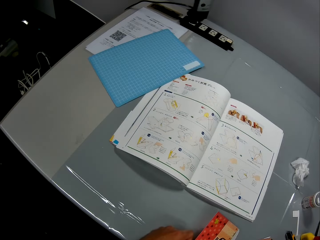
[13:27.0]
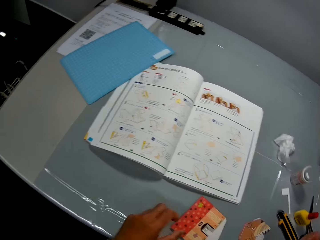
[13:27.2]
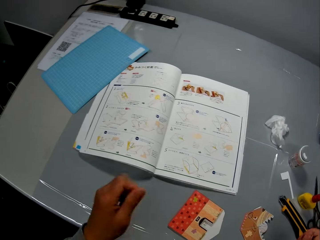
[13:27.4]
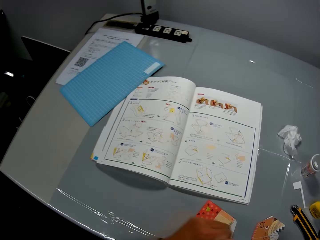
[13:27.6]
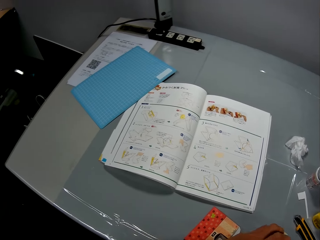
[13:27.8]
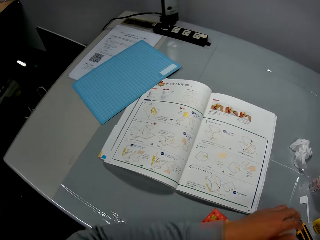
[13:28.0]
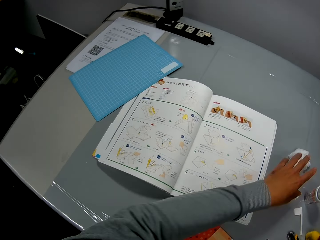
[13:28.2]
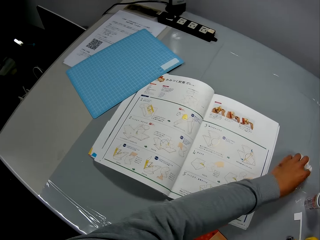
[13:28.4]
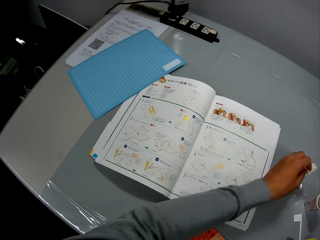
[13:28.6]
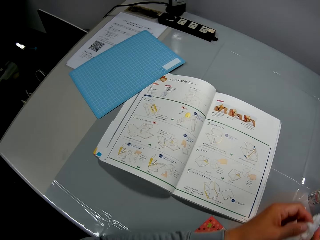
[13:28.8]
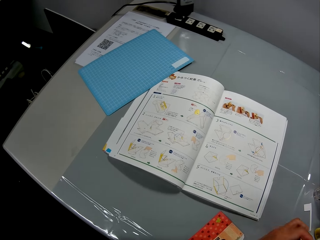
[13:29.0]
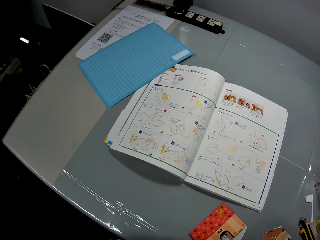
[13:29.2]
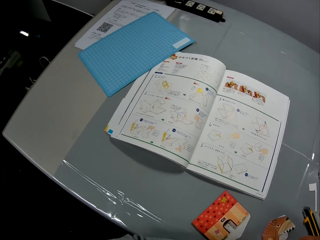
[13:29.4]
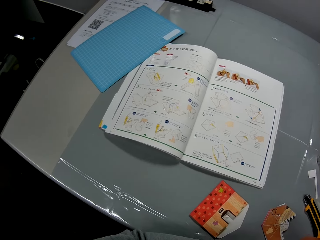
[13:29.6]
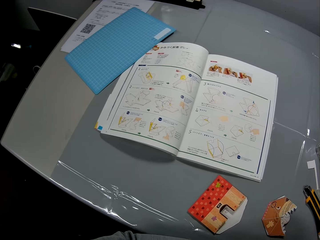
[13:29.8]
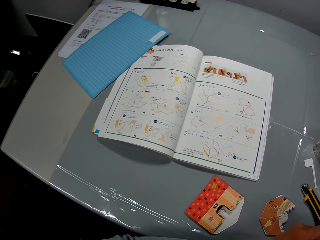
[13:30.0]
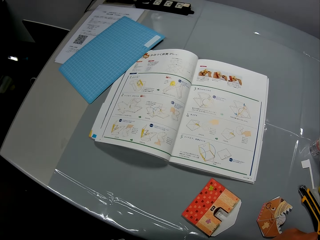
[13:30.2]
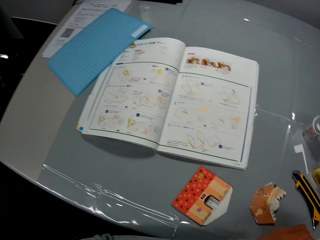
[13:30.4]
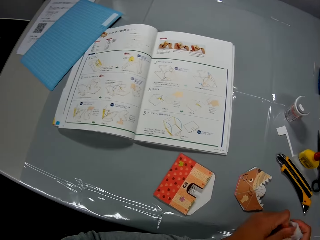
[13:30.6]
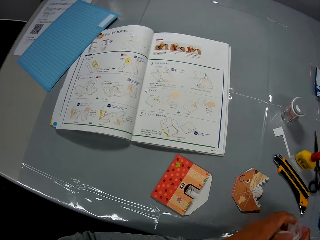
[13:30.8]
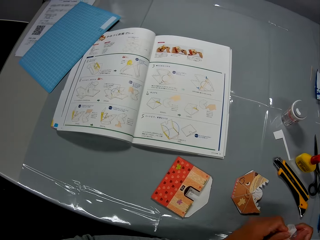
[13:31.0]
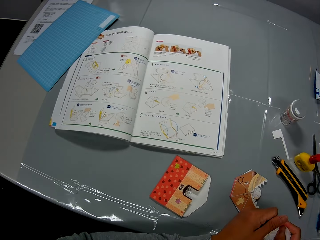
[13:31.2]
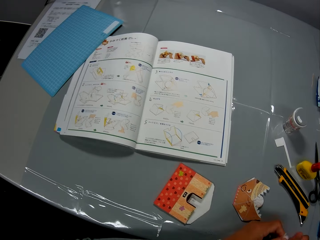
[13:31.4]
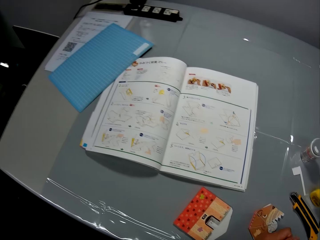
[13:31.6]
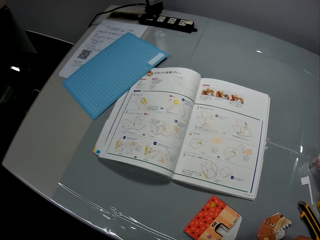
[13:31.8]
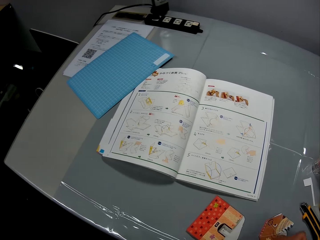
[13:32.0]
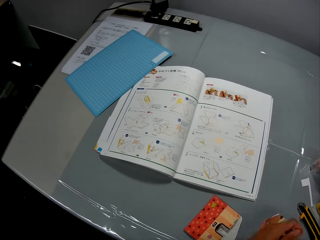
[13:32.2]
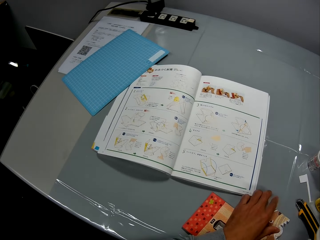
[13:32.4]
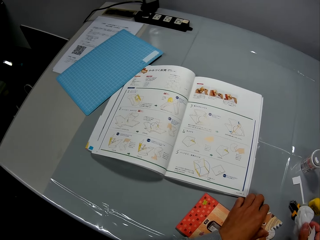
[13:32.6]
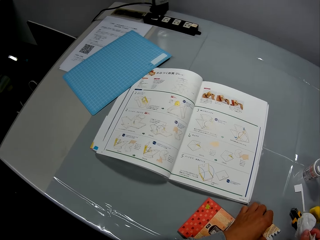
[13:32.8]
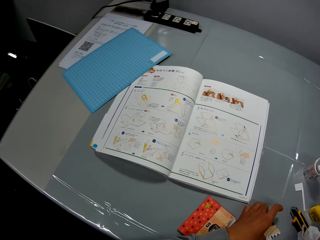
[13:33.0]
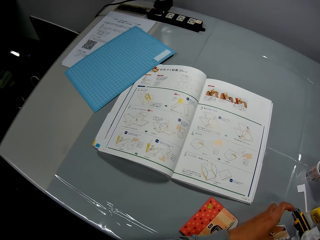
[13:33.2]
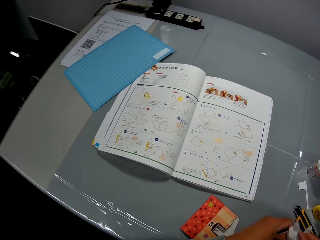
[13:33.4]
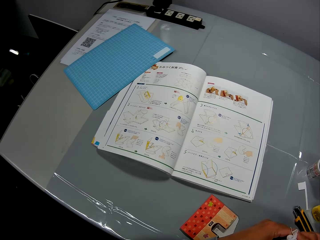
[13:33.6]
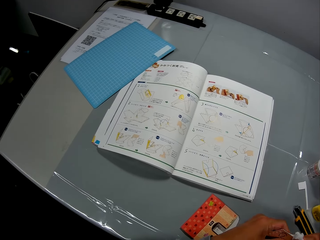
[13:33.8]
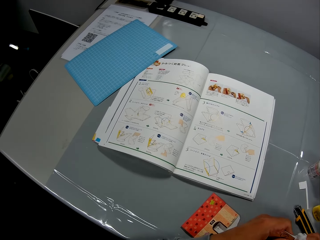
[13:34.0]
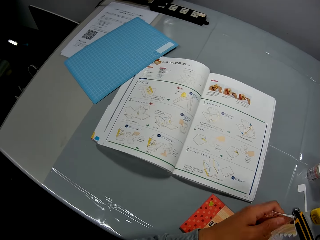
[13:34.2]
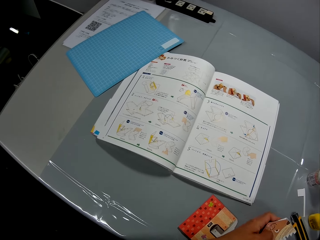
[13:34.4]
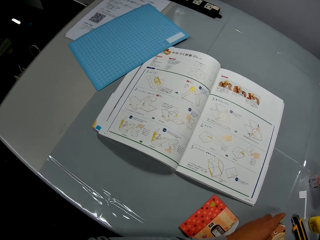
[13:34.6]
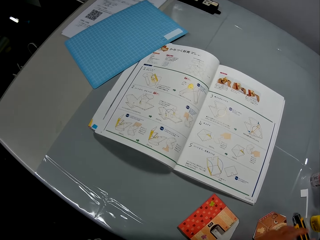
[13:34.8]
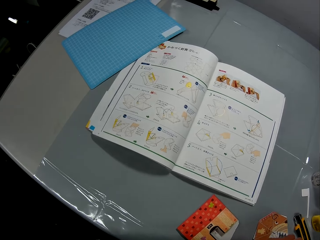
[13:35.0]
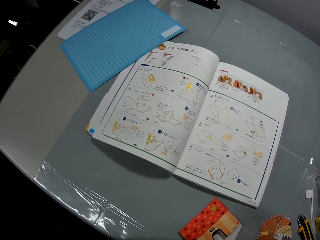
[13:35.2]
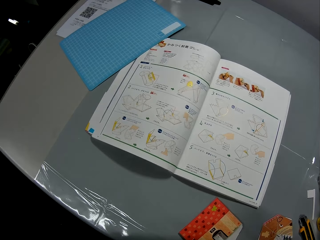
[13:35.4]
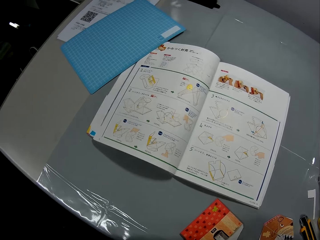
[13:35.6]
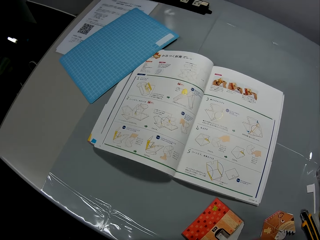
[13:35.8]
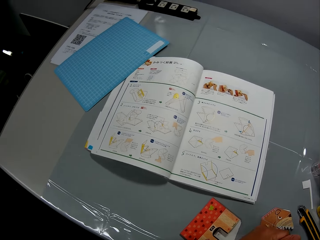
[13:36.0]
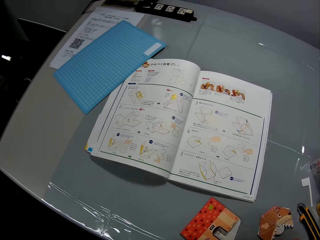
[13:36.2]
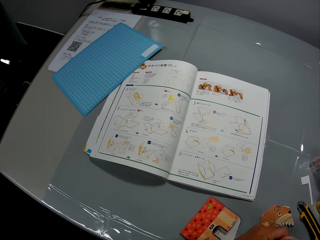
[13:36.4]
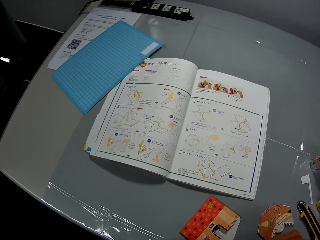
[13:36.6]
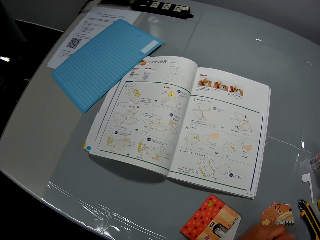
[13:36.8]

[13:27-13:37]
The camera wearer drops the second paper craft on the table. He moves his hand over the table. He picks up the wipe piece from the table. He wipes his hands with the wipe piece. He picks up the first paper craft from the table. He wipes the first paper craft with the wipe piece. He drops the first paper craft on the table. He wipes his hands with the wipe piece.

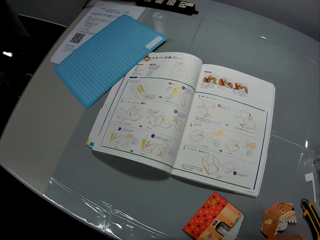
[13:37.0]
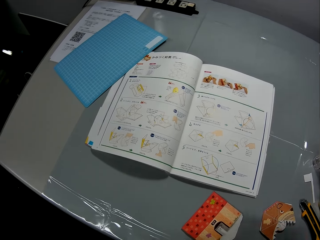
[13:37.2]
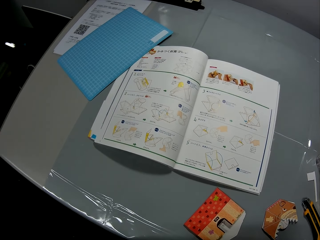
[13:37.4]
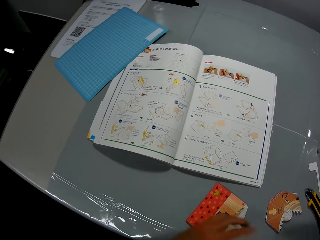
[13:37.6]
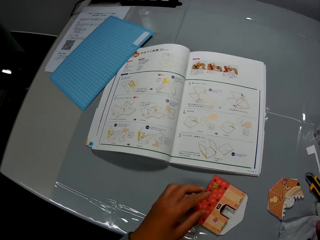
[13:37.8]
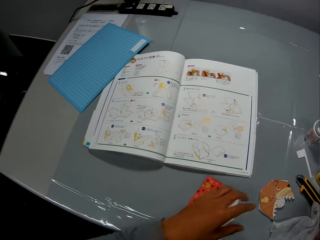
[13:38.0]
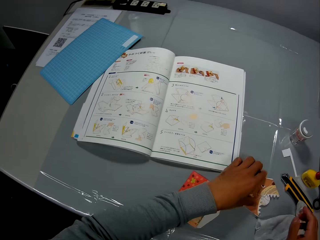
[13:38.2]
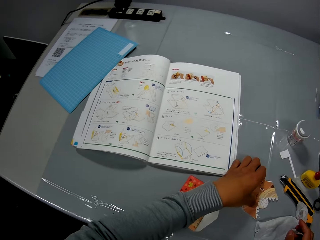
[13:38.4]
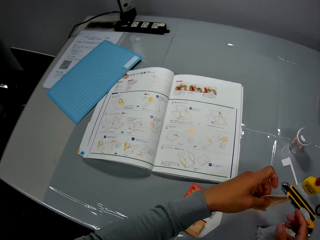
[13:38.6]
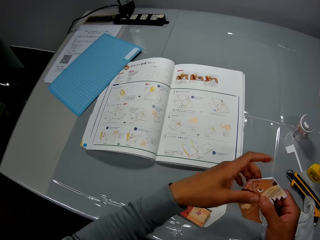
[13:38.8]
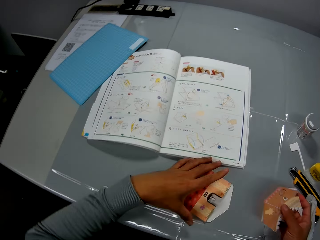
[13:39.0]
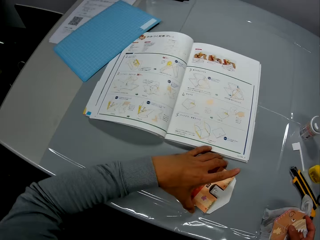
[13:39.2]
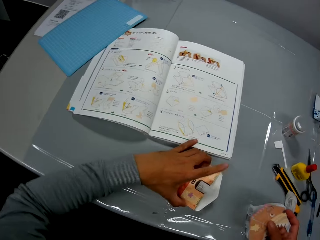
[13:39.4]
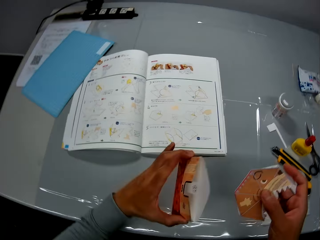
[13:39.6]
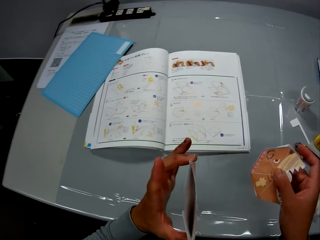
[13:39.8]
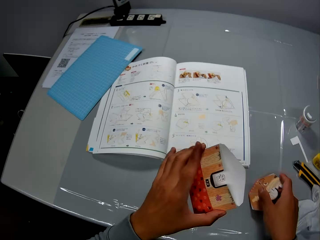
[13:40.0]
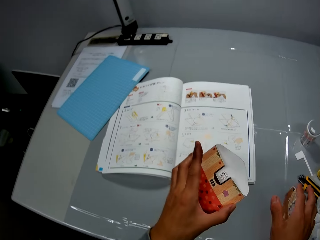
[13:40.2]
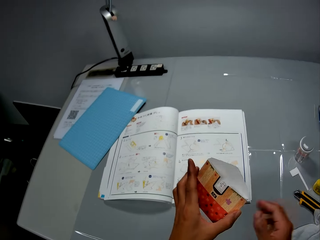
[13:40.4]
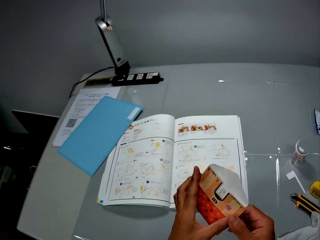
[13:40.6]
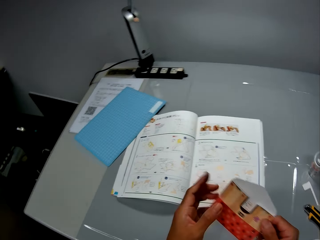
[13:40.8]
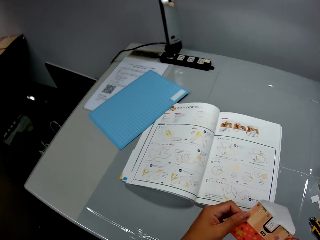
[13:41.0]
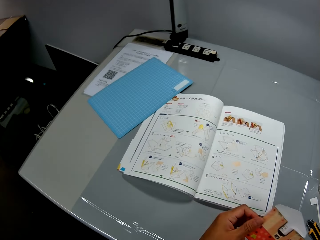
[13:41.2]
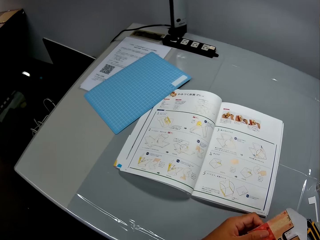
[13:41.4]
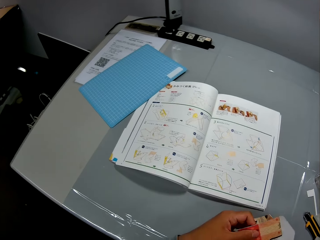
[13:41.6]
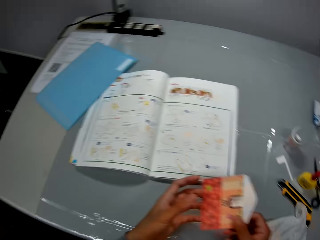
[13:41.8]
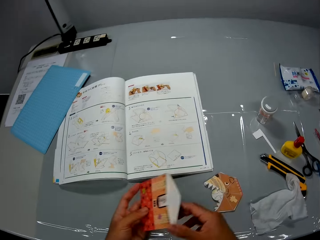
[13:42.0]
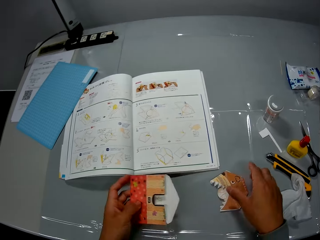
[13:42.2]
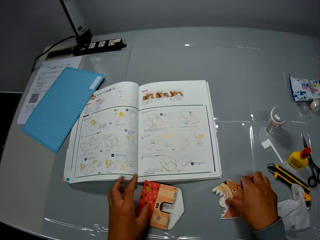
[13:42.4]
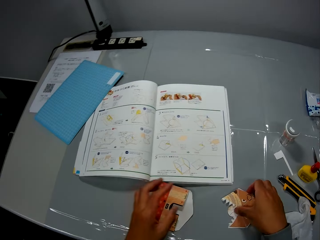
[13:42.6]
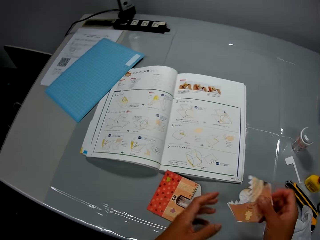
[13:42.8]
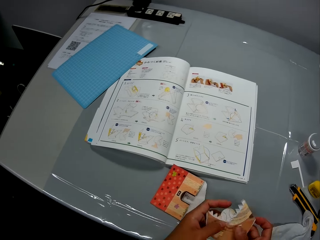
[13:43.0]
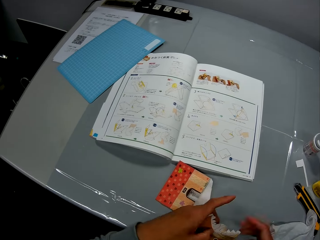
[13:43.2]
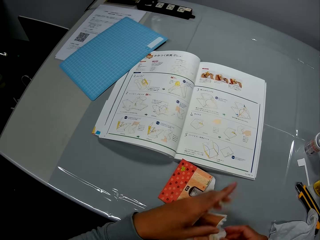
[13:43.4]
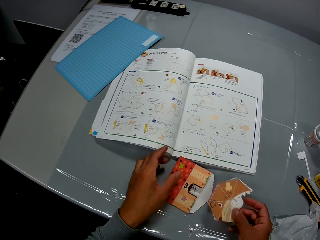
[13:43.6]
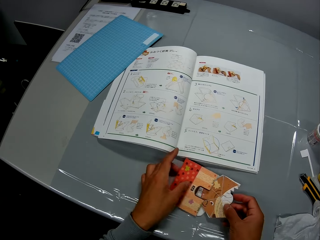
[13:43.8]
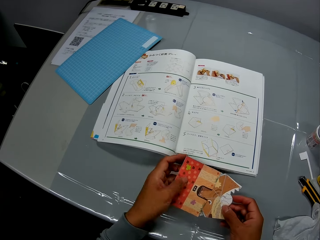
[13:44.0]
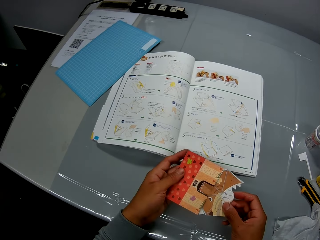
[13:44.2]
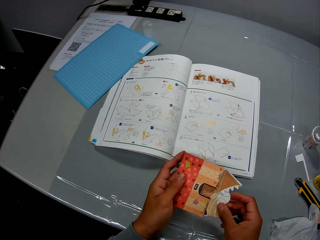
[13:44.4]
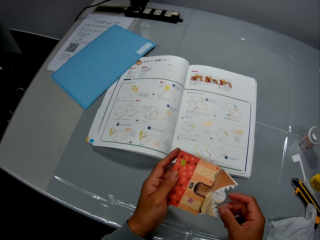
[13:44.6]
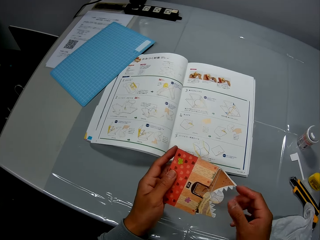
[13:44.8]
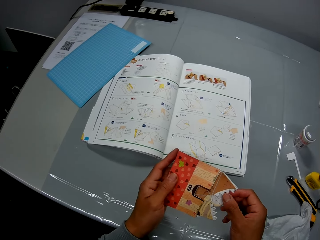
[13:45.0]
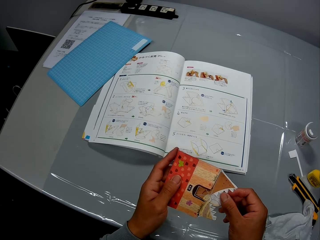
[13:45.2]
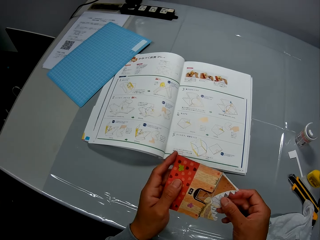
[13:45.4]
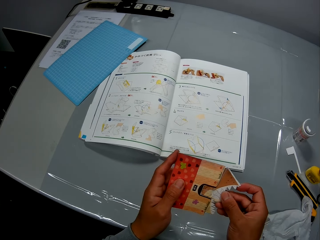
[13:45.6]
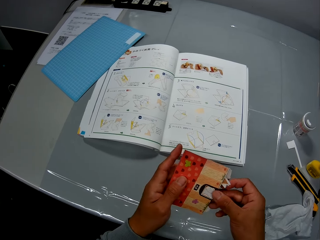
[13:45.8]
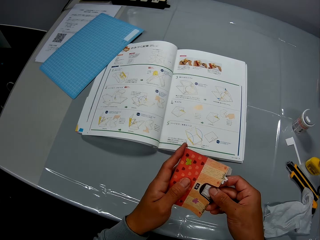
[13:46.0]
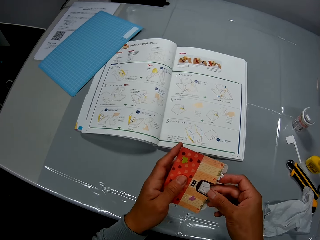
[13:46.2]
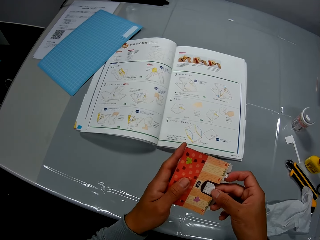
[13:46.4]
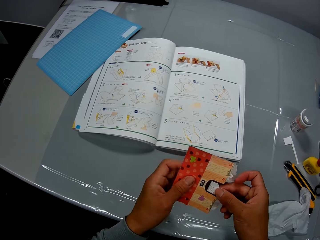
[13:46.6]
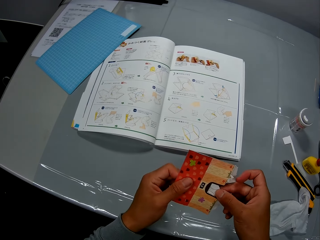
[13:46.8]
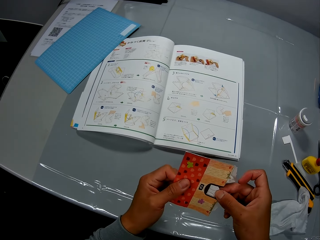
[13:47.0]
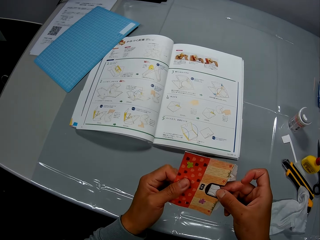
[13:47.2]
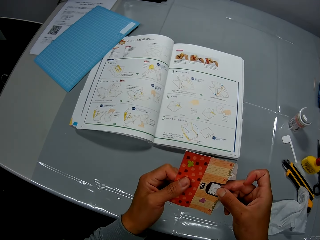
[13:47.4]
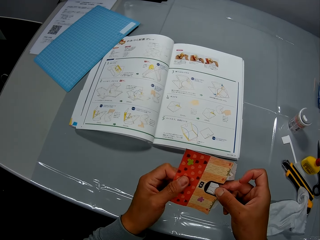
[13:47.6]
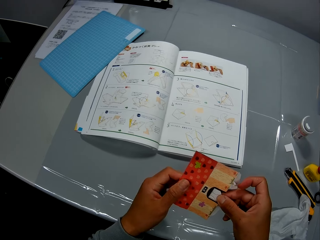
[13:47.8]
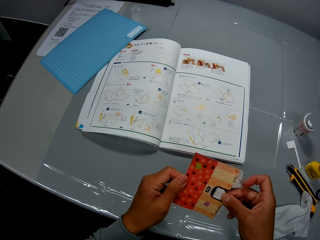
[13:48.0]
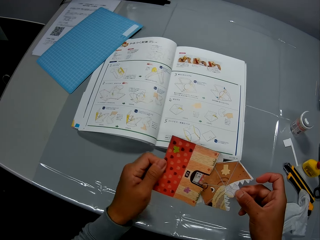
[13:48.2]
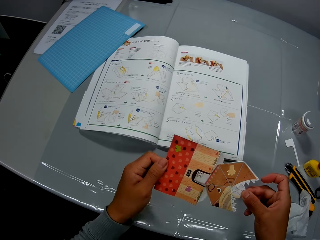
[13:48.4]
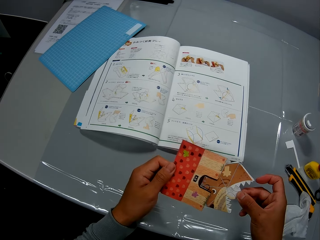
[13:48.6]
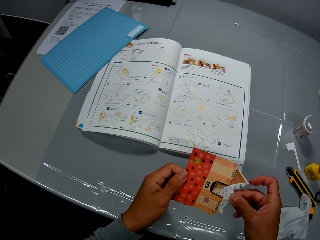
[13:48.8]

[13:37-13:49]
The camera wearer drops the wipe piece on the table. He picks up the first paper craft from the table with his left hand. He switches the first paper craft from his left hand to his right hand. He picks up the second paper craft from the table. He checks the second paper craft. He drops the first paper craft on the table. He examines the second paper craft in his hands. He holds a craft paper. He drops the second paper craft on the table. He picks up the first paper craft from the table. He rotates the first paper craft. He sets the first paper craft into the second paper craft.
